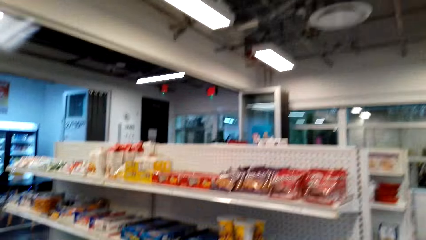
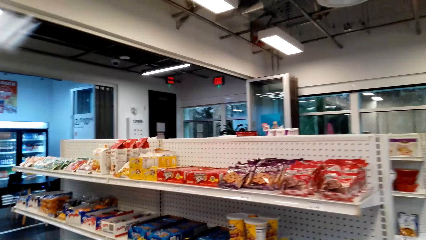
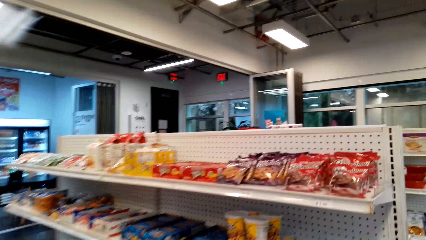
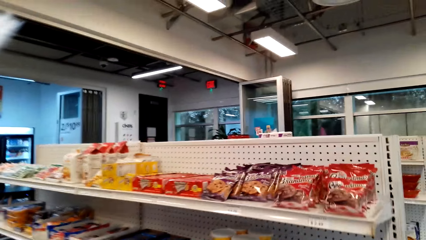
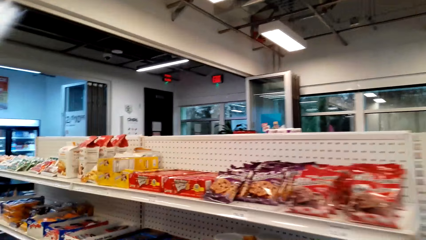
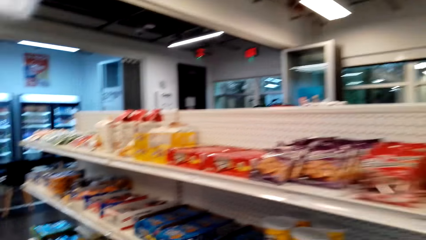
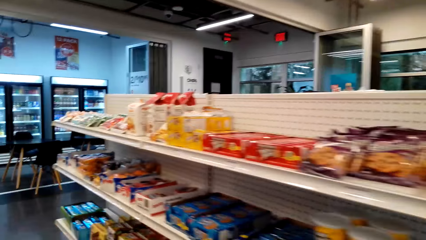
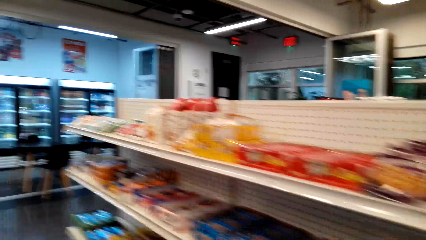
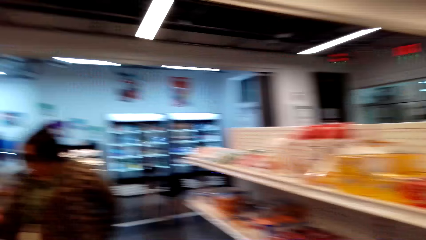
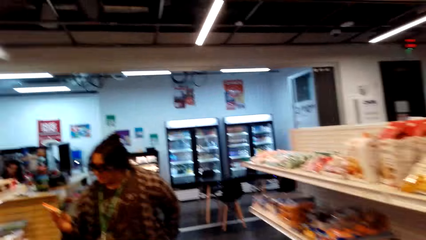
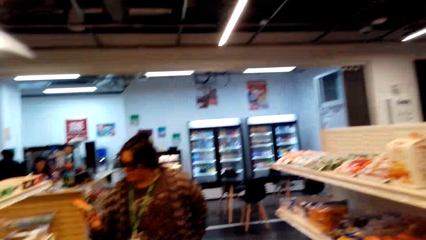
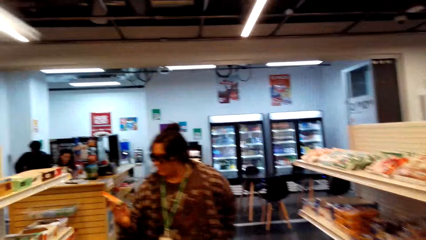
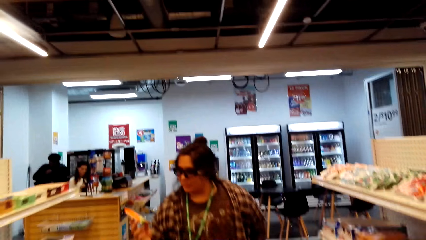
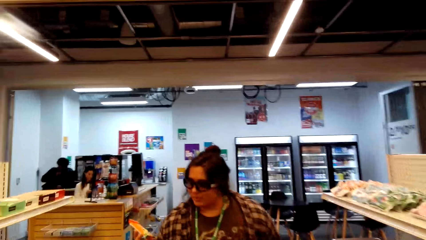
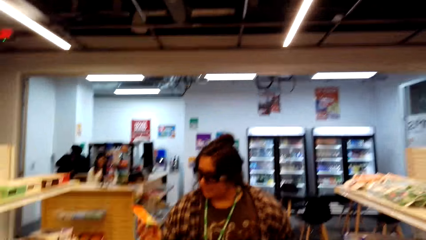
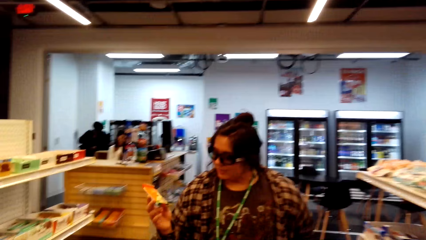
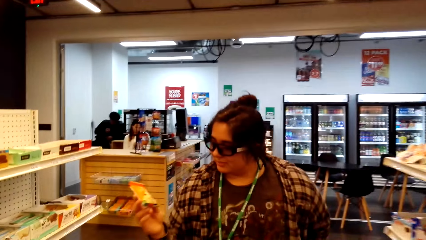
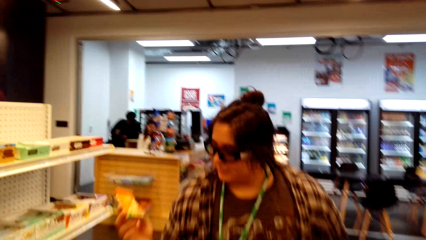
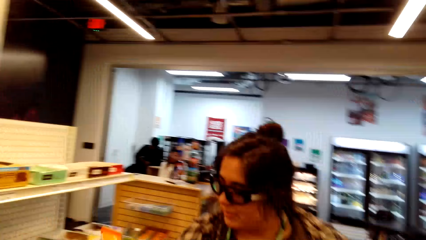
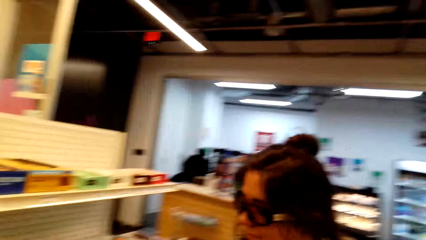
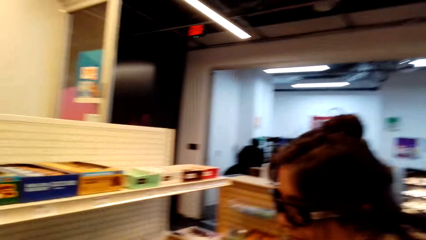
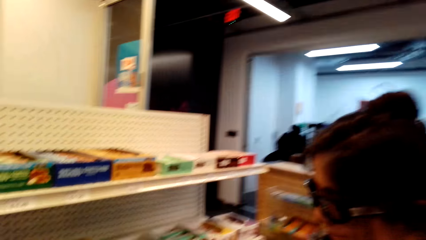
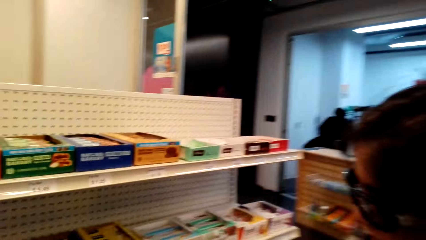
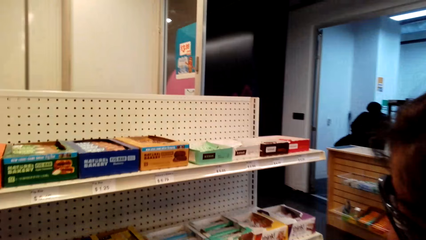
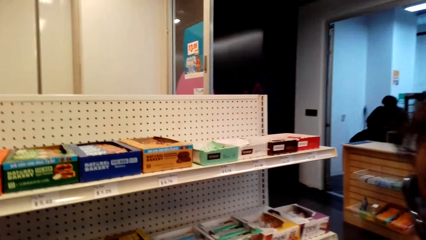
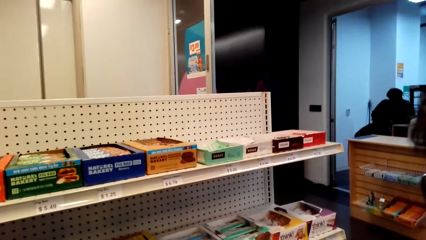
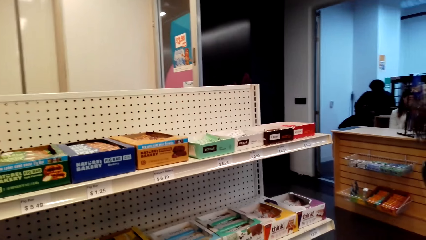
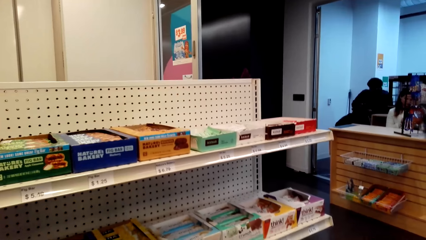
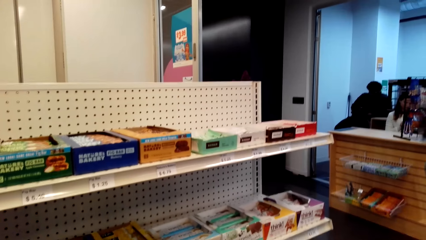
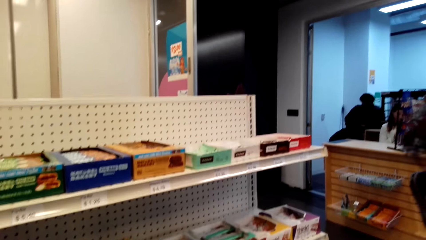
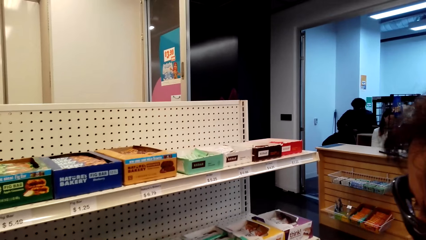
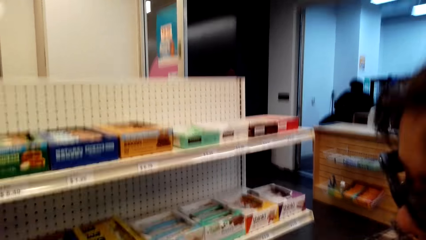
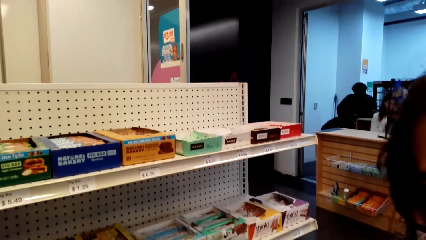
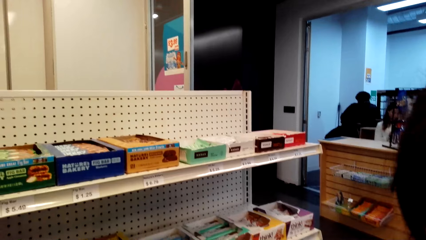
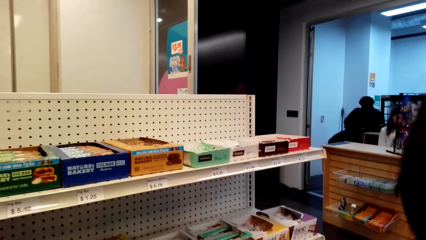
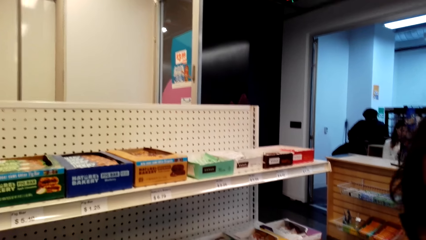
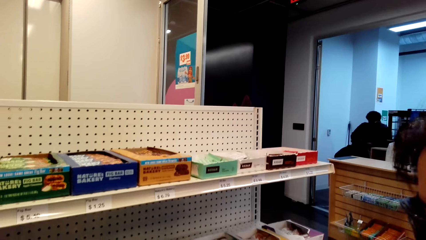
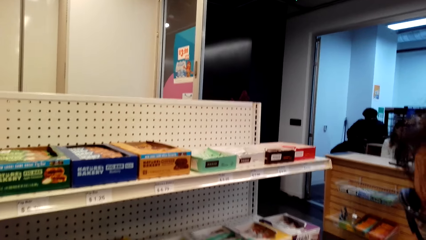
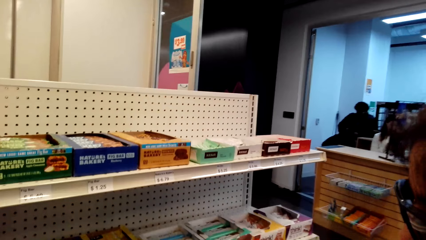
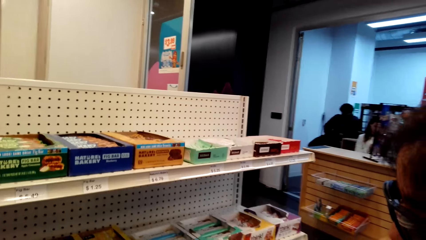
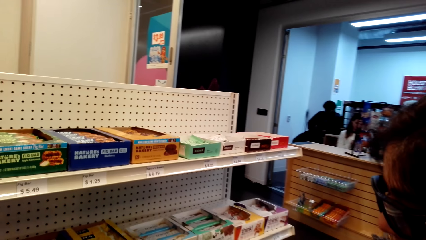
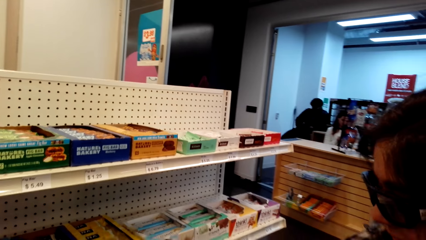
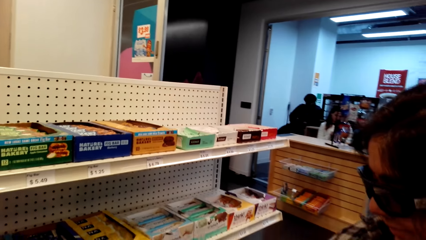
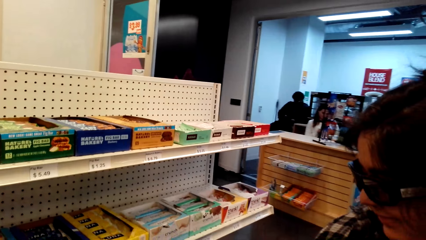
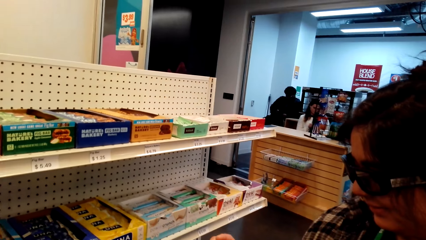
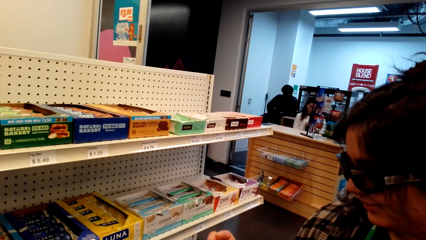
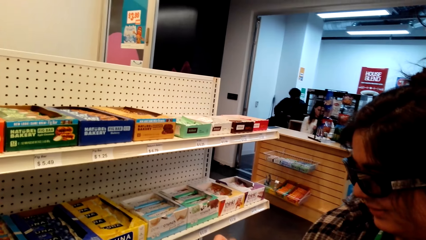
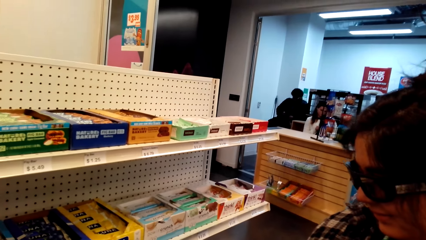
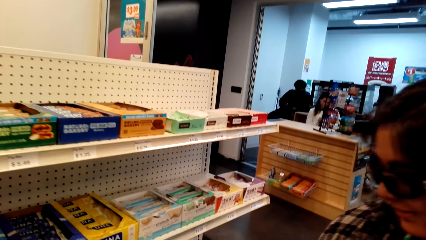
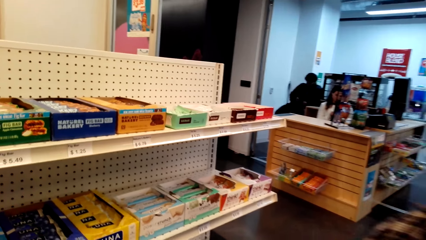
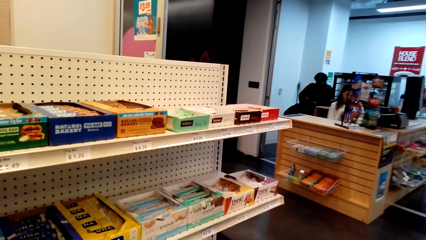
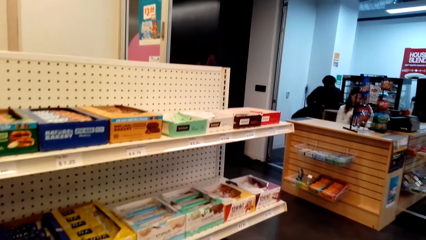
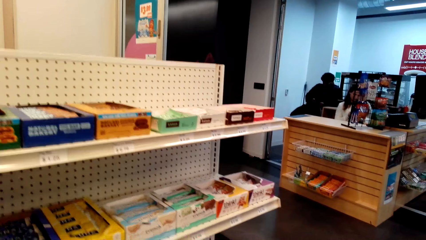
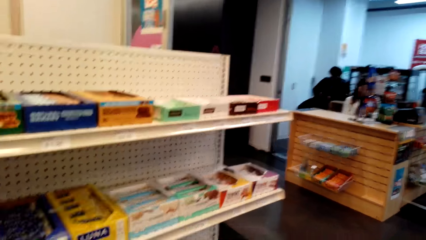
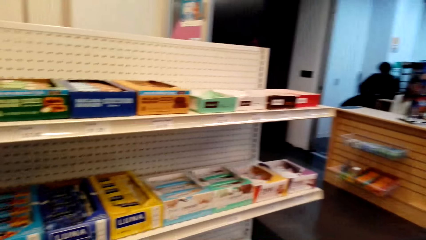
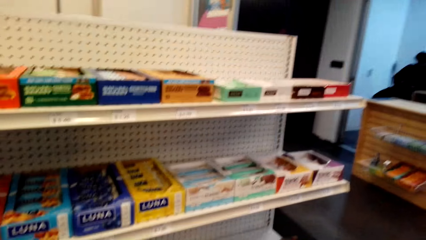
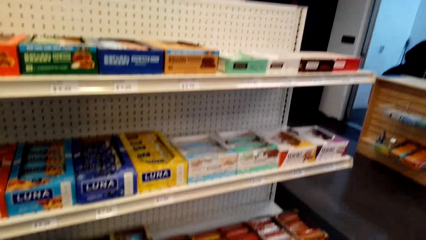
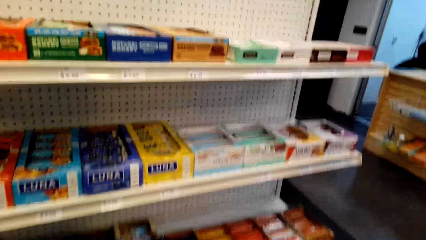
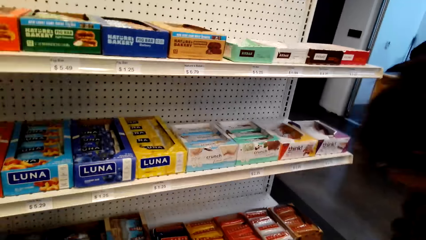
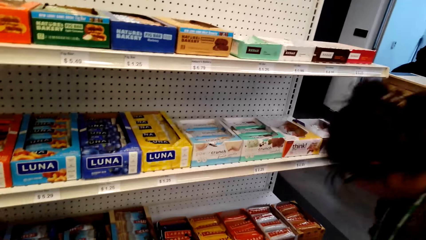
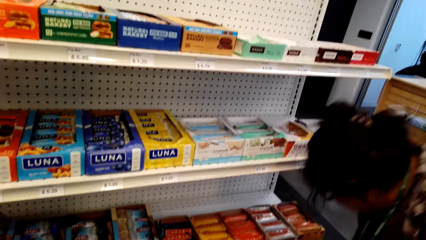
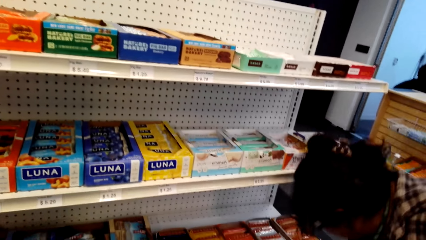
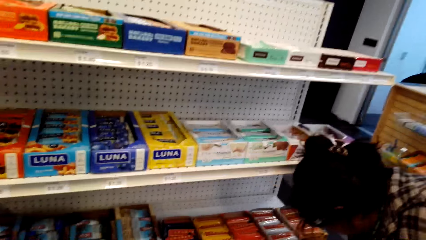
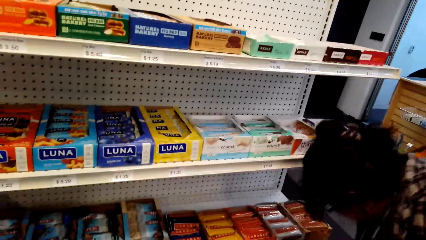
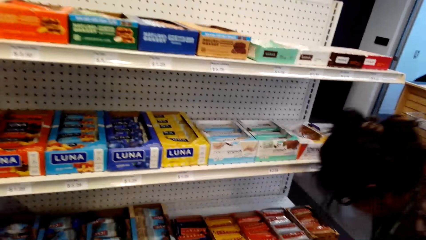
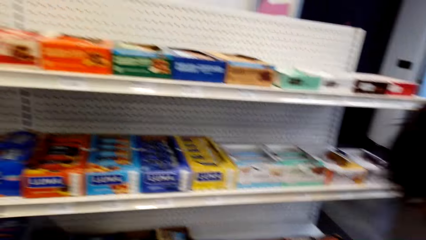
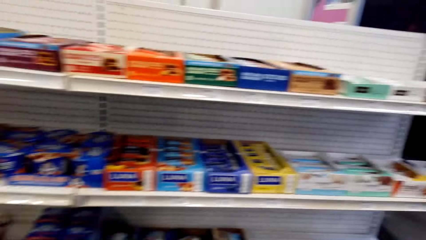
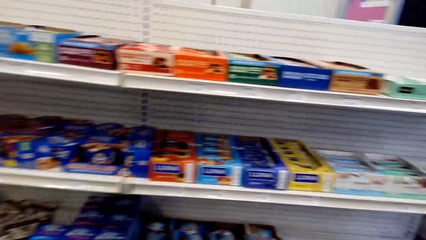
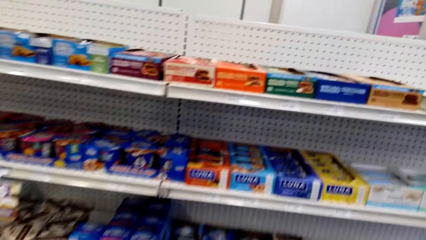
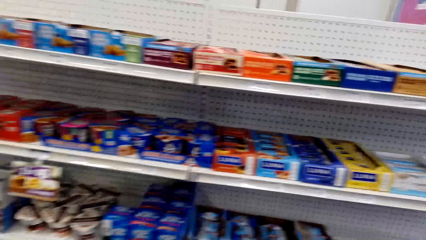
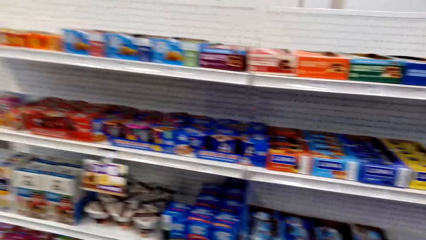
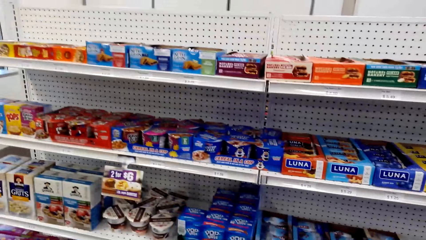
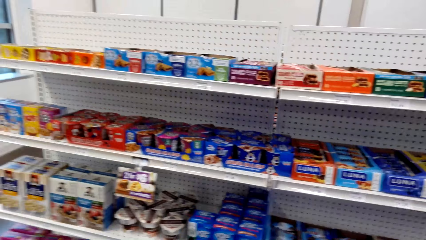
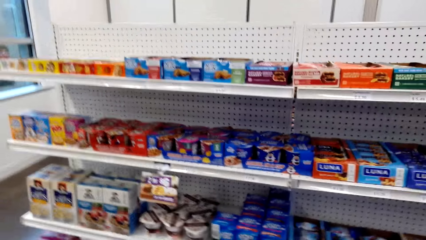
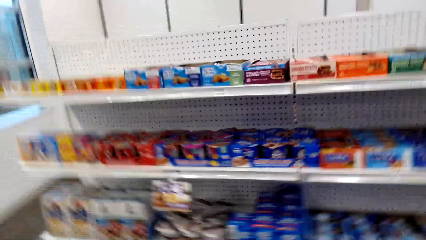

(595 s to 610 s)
A woman shows the camera wearer the snack. The woman holds a pack of biscuits with her right hand. The camera wearer looks around the shelf.
